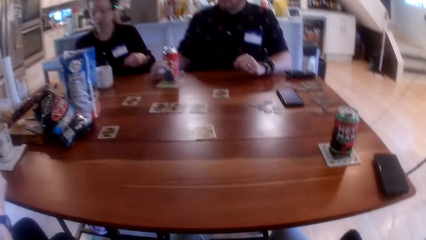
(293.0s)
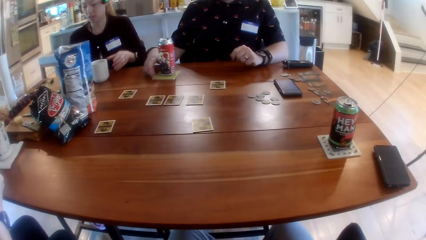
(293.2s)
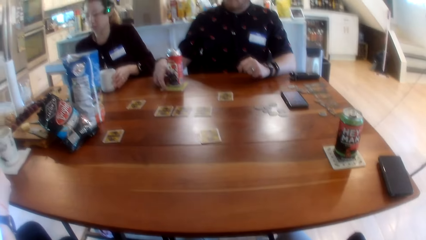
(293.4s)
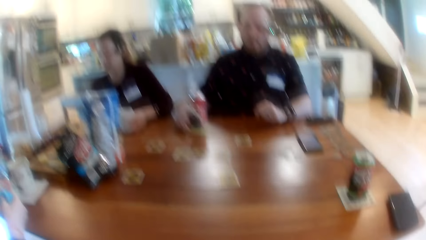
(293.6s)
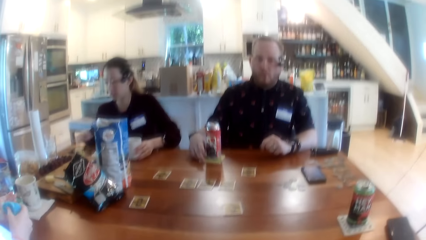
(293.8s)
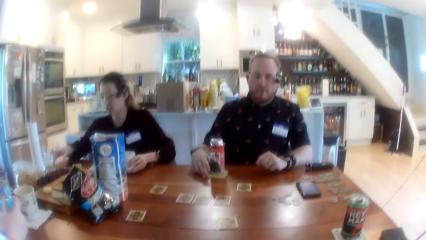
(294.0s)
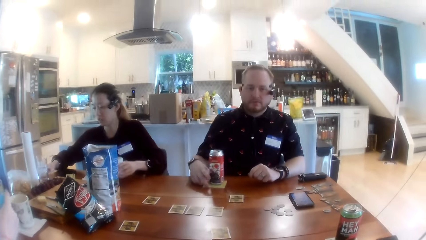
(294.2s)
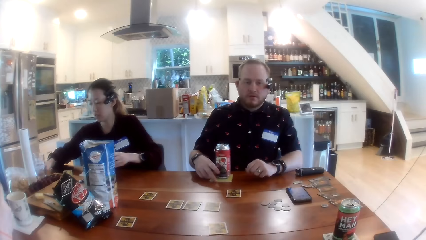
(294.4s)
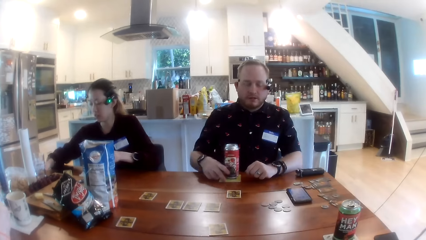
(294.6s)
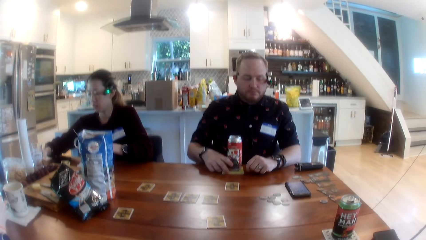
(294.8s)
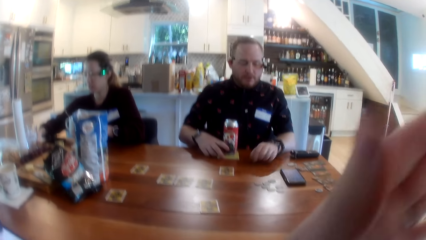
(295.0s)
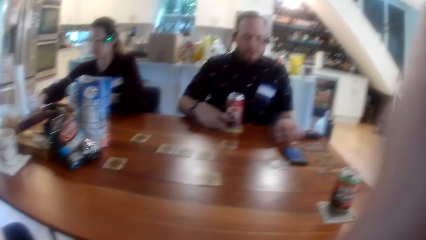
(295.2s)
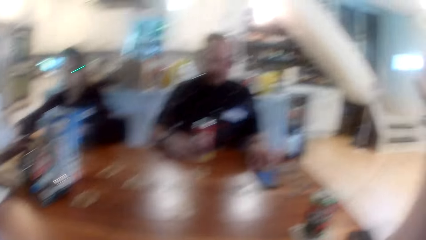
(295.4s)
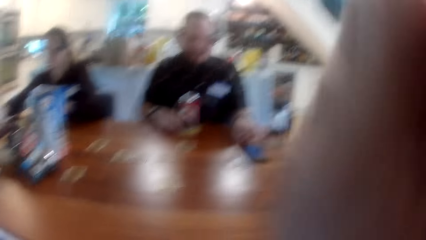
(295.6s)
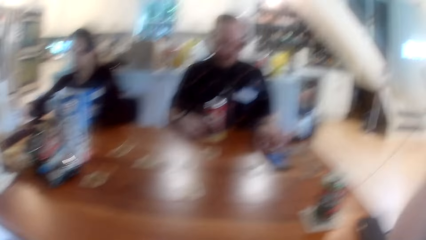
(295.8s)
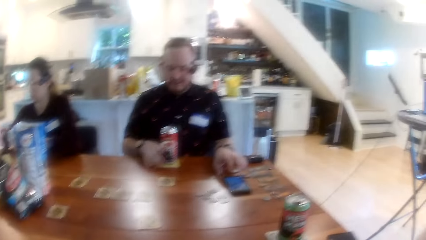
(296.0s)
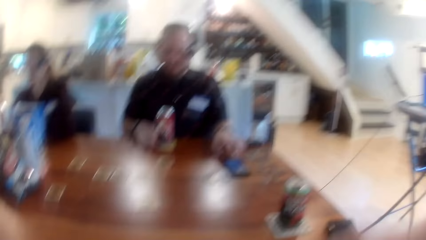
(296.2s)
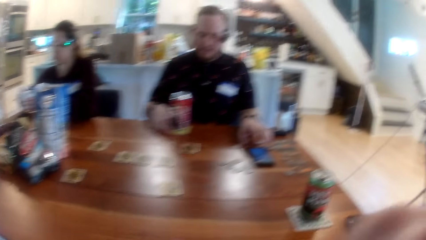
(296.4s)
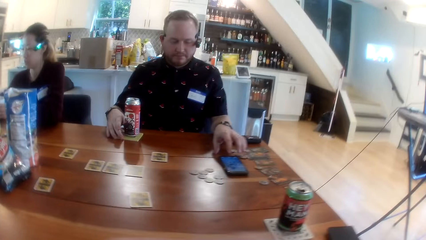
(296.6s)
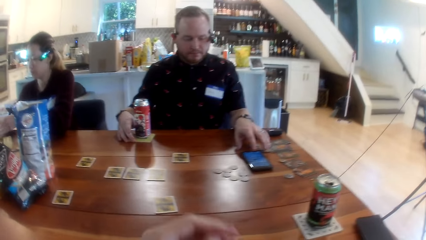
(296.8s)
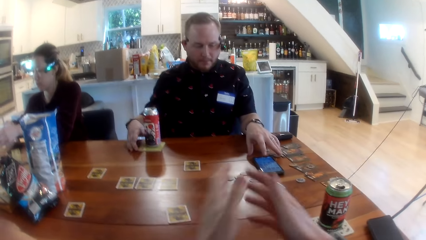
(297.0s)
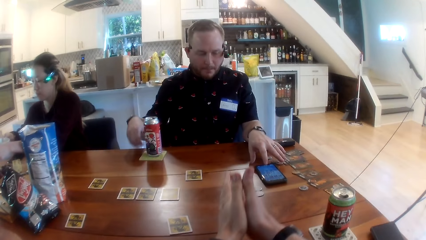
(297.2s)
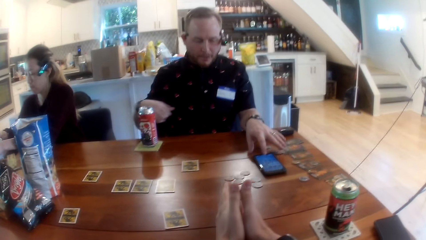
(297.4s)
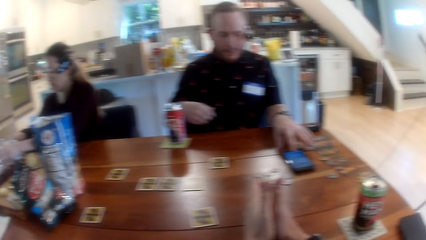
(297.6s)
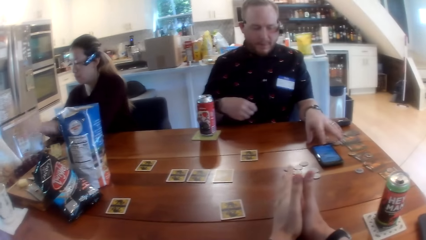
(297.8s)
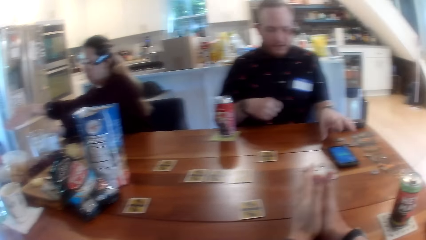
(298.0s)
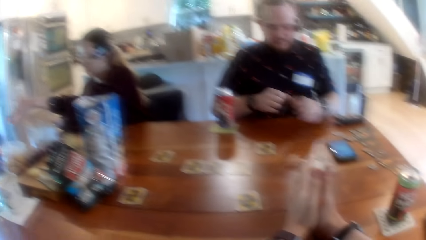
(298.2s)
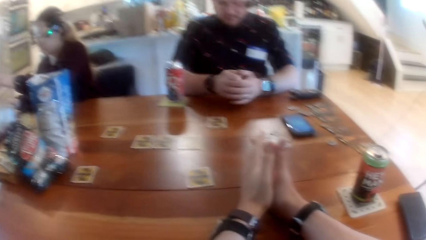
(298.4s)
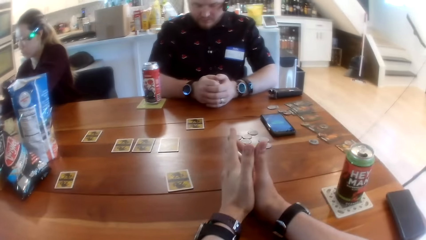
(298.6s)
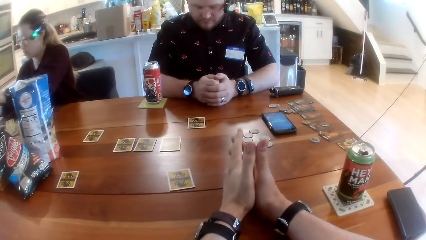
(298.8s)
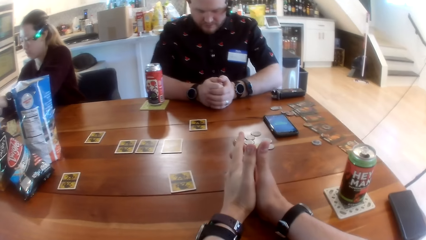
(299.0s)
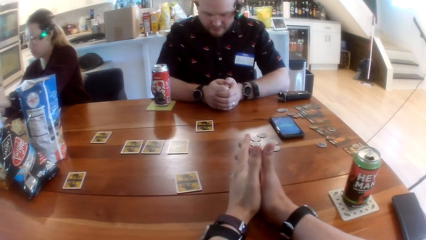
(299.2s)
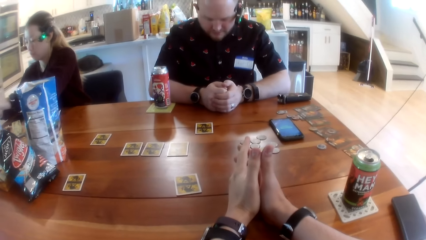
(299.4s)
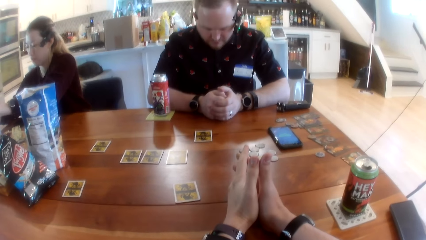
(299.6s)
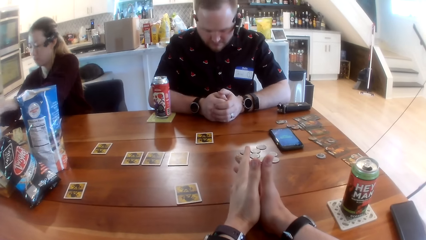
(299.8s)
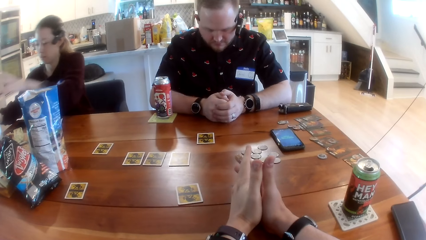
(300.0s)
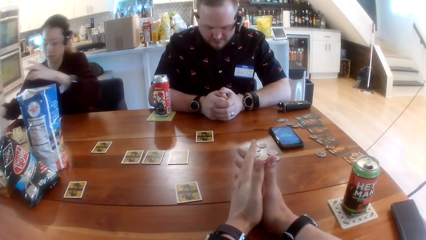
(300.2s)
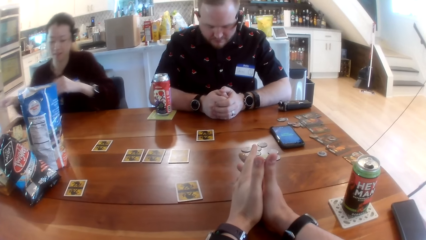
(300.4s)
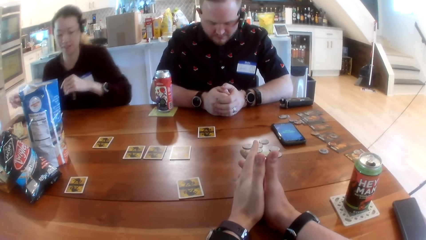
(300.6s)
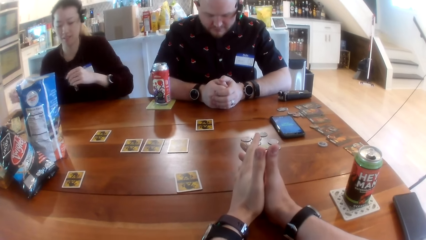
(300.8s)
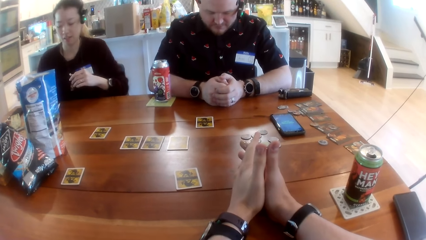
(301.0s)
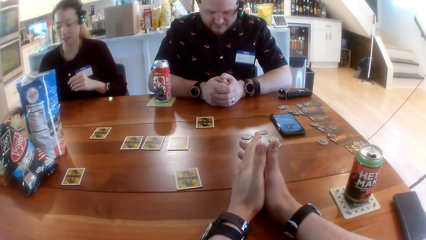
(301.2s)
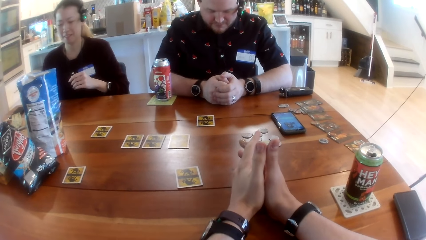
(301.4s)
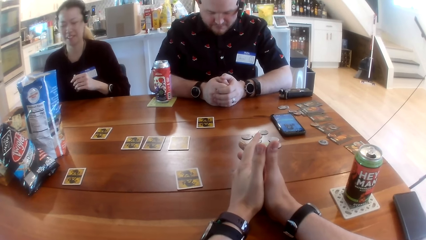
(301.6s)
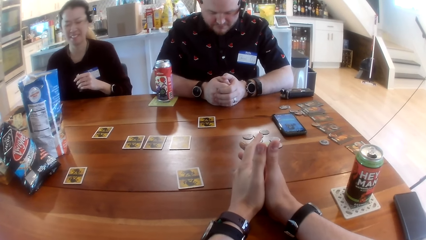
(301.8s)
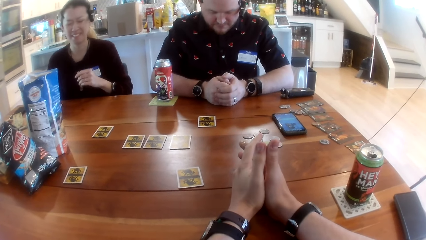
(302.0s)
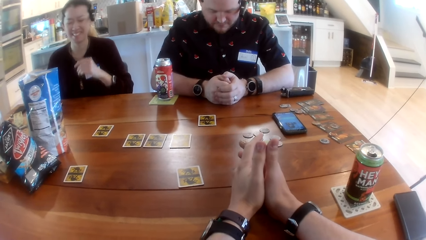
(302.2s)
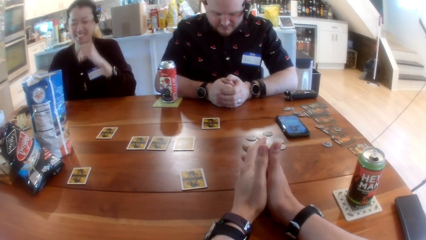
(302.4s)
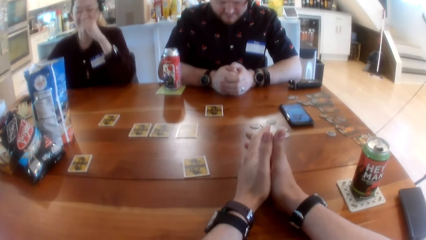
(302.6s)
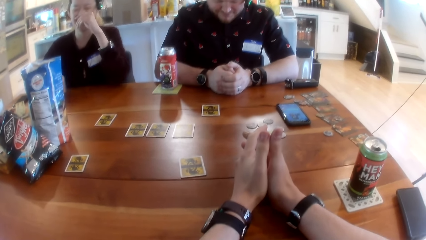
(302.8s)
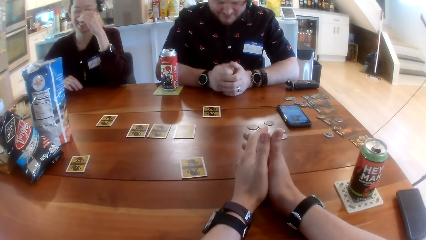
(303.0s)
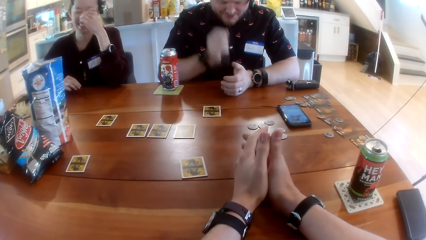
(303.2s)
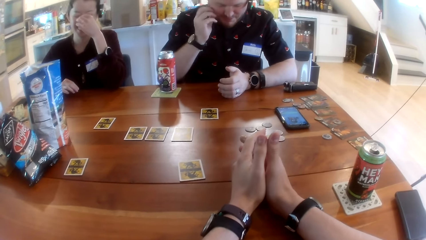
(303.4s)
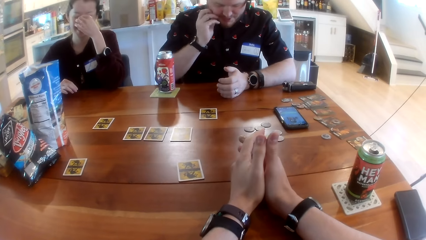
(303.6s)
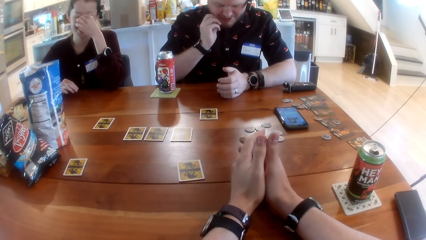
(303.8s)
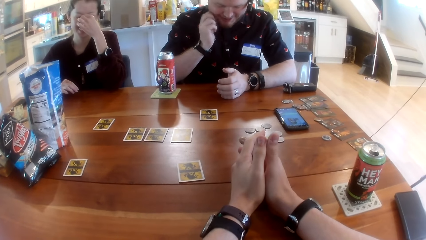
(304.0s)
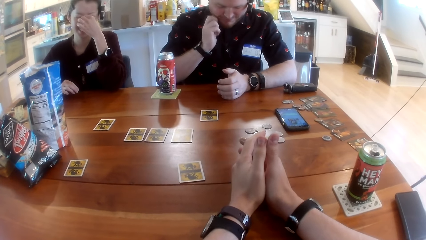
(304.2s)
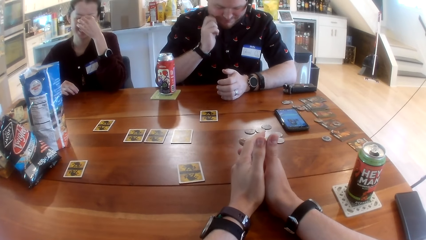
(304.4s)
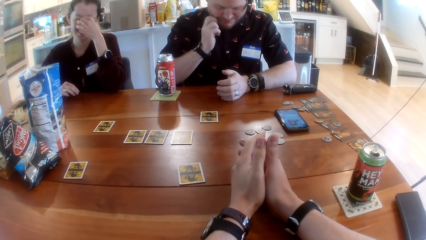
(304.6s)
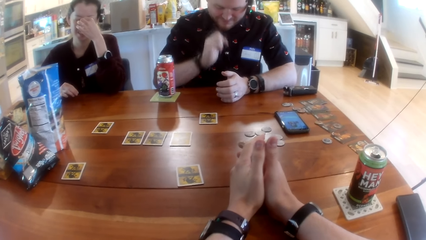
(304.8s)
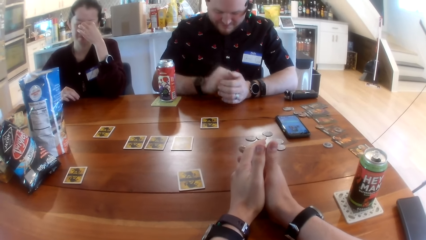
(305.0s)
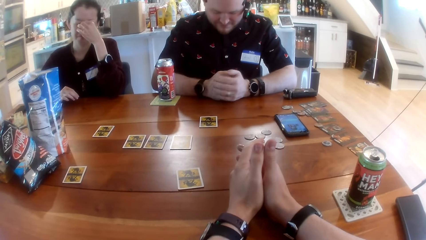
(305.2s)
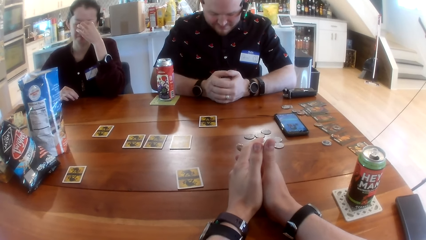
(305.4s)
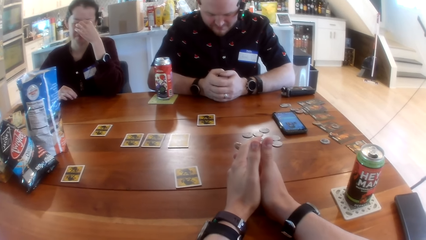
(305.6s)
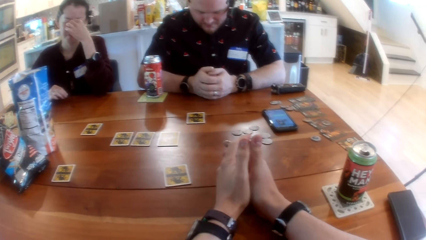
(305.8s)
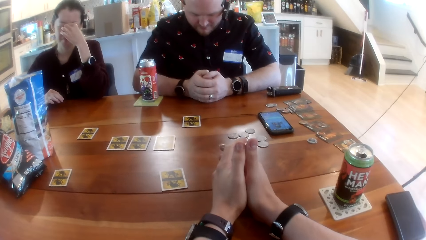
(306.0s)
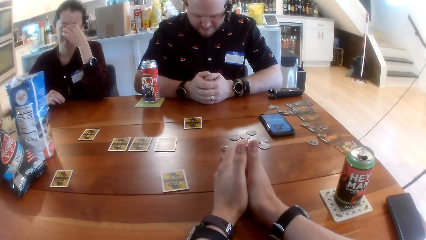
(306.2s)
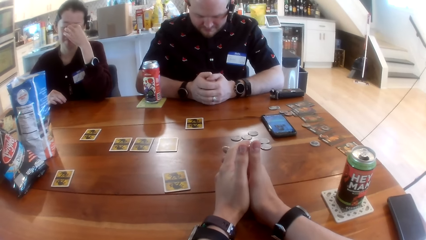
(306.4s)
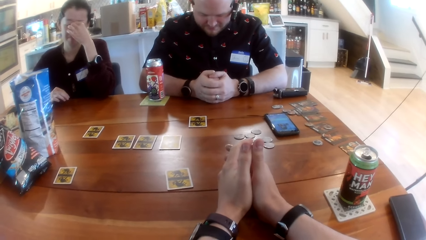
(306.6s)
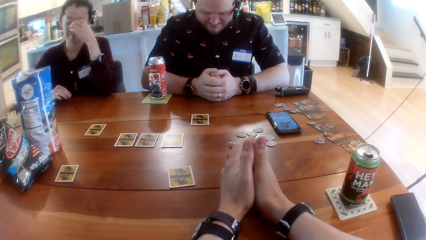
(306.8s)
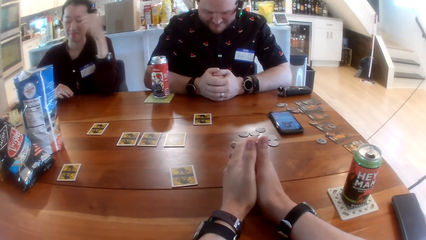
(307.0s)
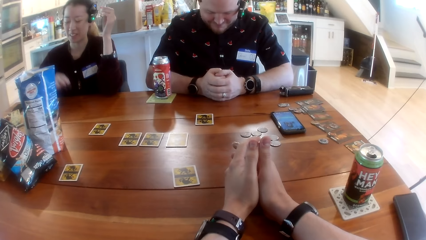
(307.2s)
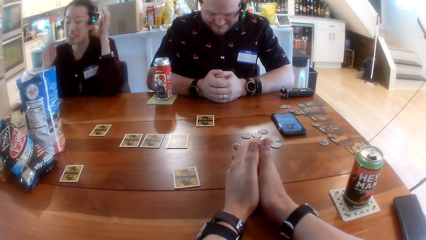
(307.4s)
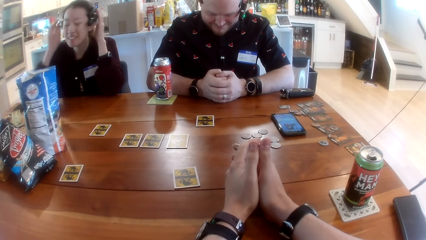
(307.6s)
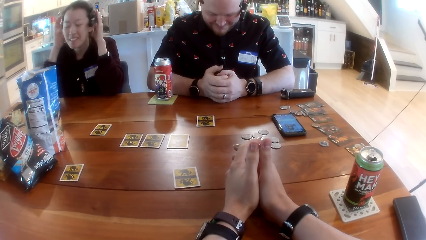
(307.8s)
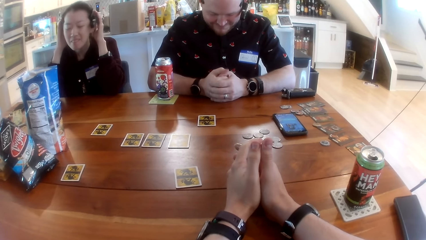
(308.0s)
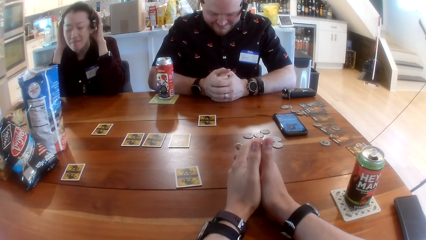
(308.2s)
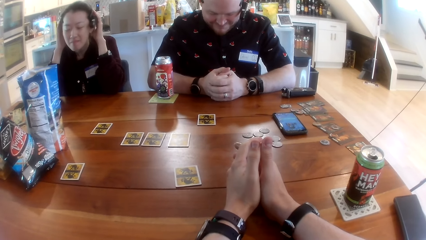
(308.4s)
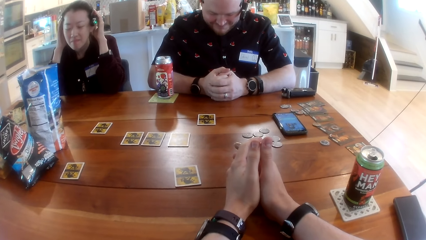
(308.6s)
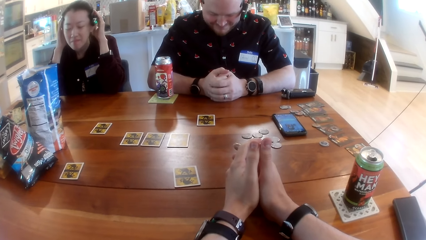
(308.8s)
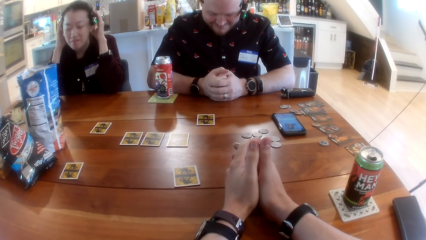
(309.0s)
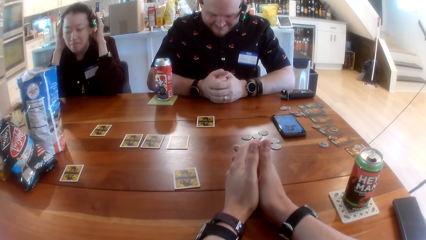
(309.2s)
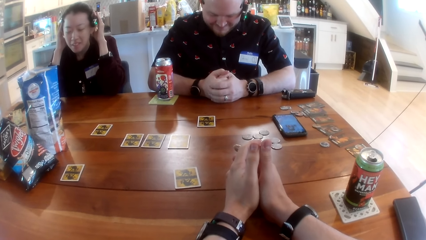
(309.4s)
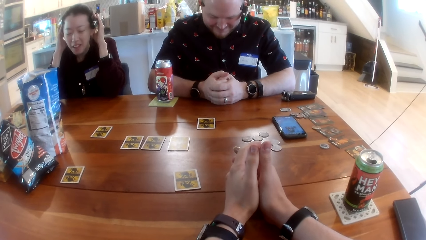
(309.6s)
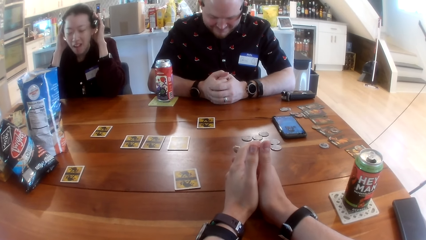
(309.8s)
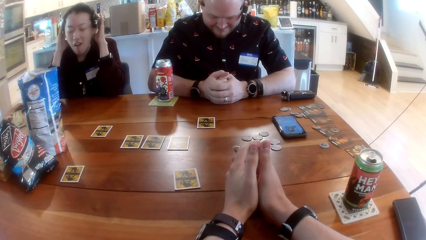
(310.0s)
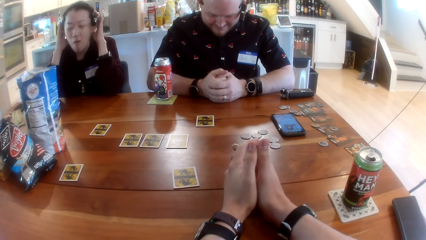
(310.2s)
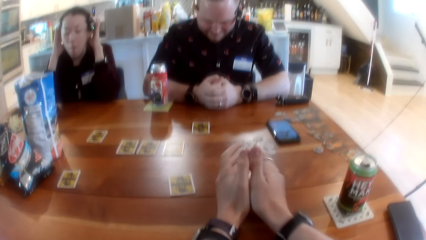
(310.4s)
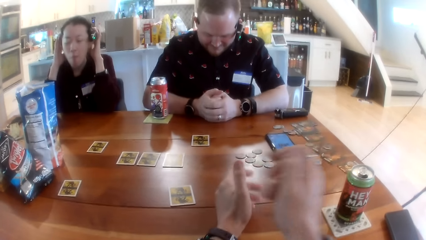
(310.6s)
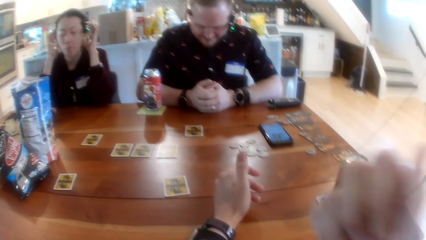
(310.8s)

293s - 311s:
A man adjusts a can on the table with his right hand and moves the can towards him. The camera wearer places both hands on the table. A woman adjusts a headset with both hands and touches her camera with both hands.
